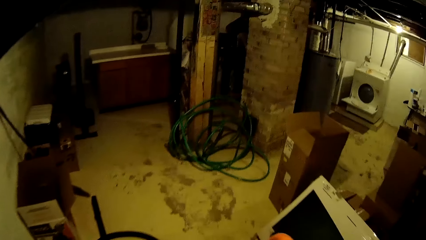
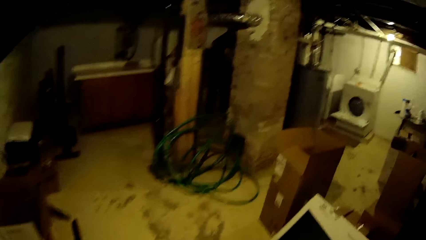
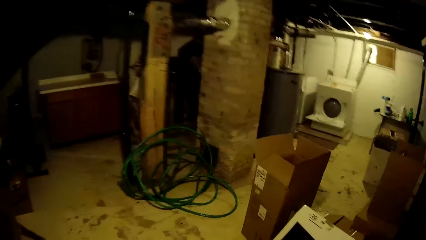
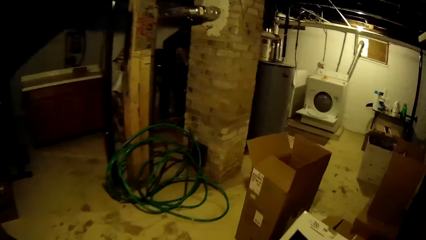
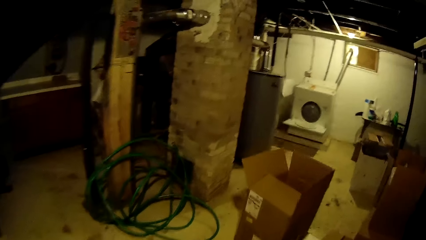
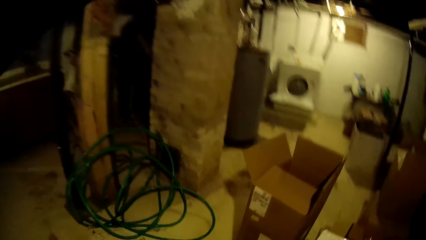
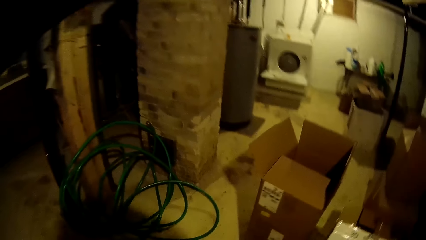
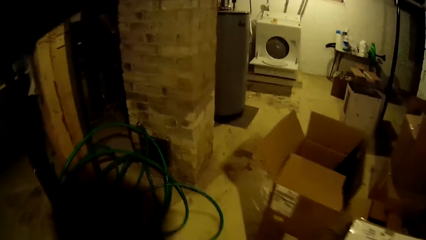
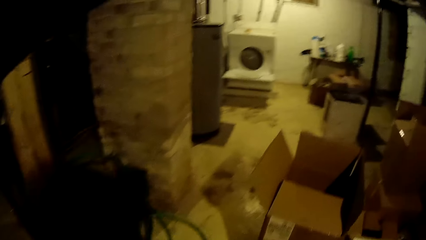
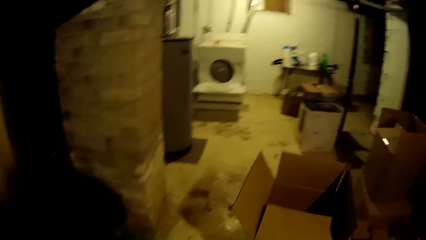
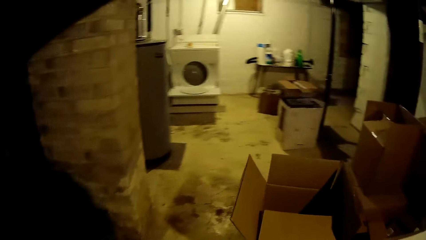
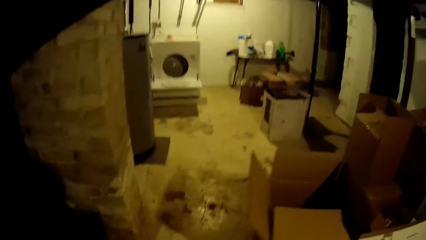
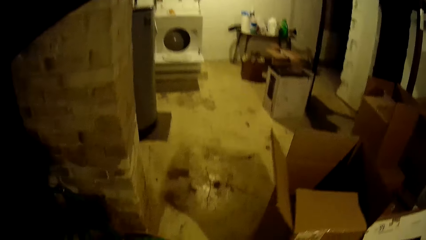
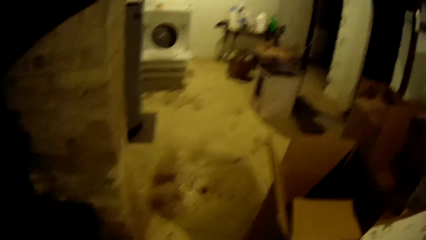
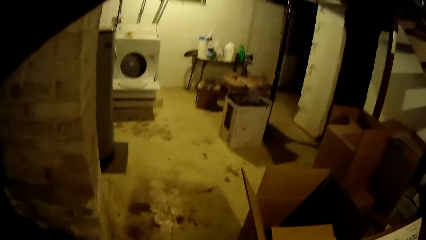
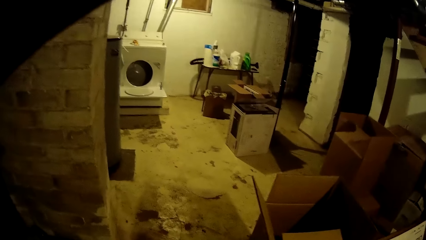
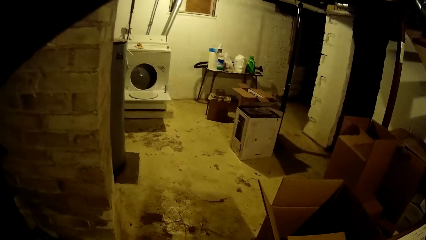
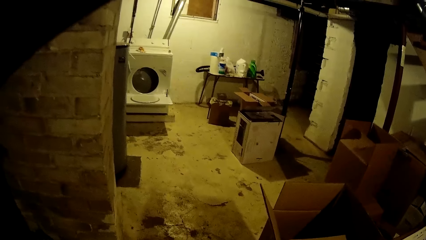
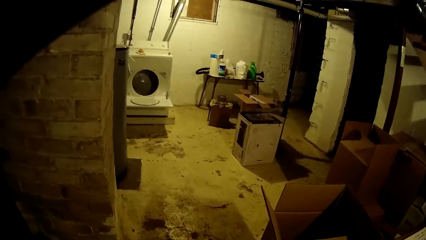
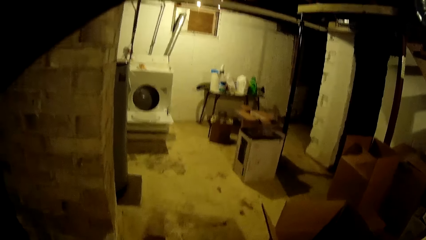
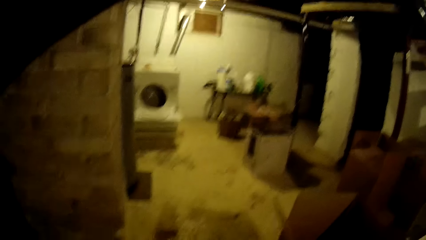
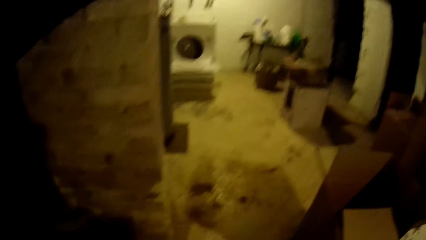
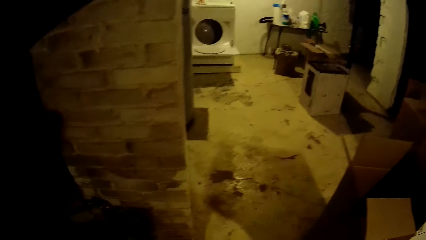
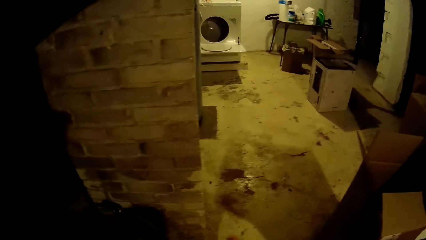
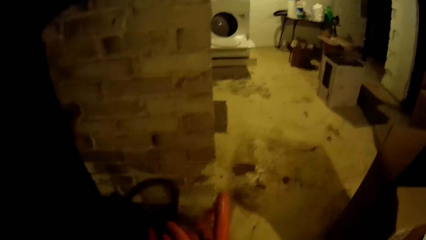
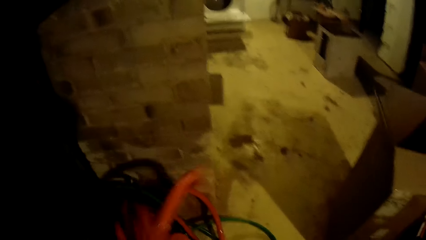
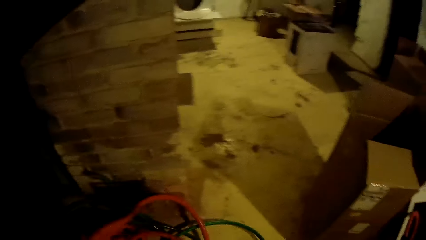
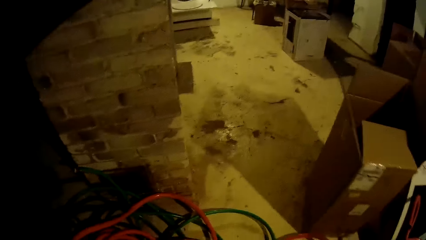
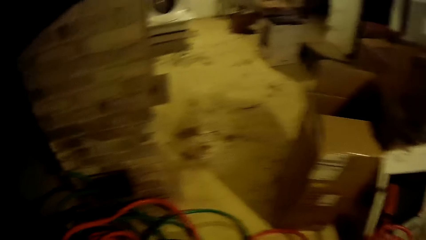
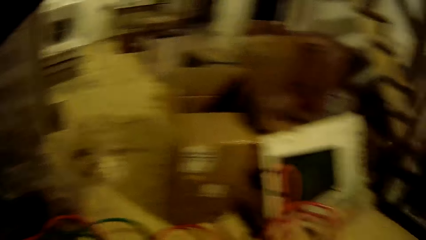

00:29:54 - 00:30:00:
The camera wearer places the hose pipe on the ground.
